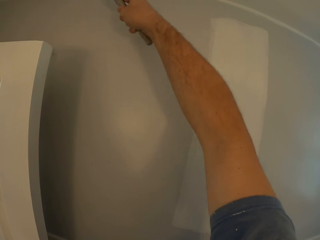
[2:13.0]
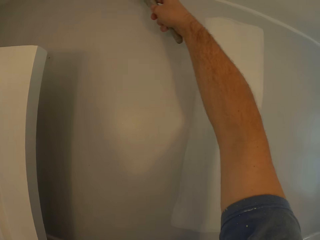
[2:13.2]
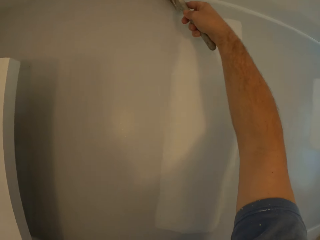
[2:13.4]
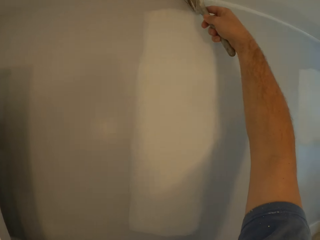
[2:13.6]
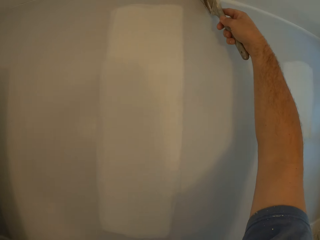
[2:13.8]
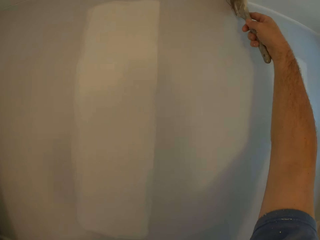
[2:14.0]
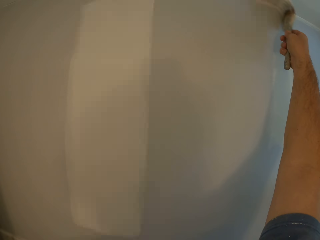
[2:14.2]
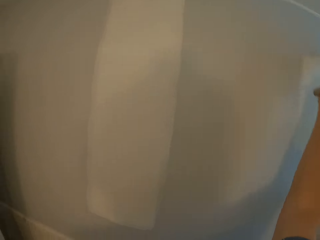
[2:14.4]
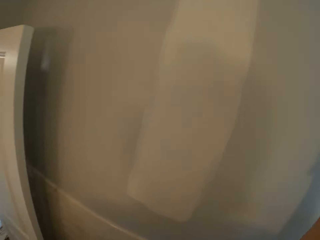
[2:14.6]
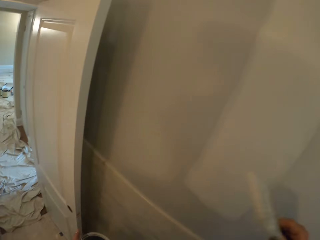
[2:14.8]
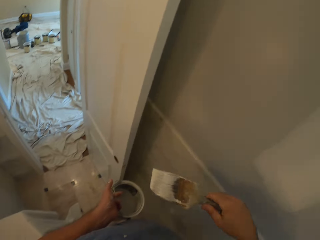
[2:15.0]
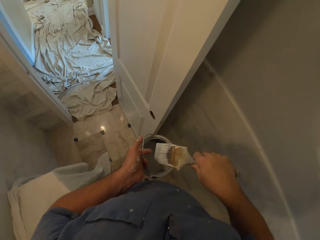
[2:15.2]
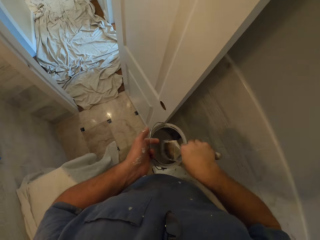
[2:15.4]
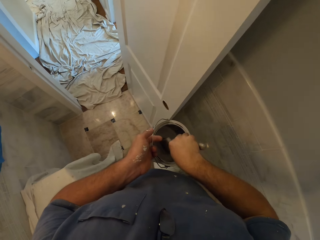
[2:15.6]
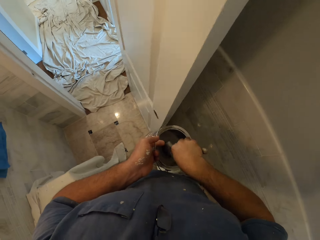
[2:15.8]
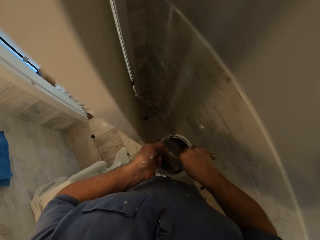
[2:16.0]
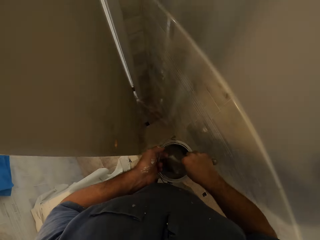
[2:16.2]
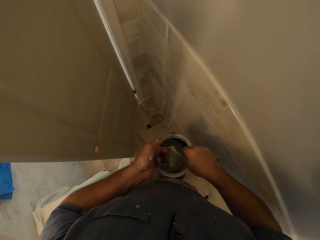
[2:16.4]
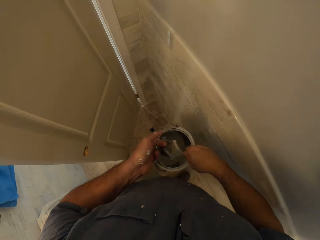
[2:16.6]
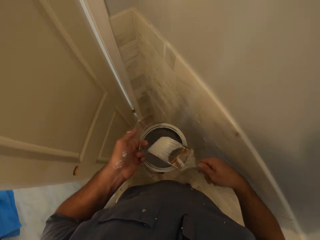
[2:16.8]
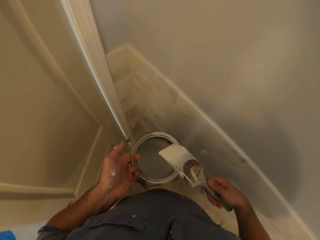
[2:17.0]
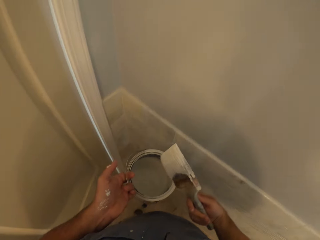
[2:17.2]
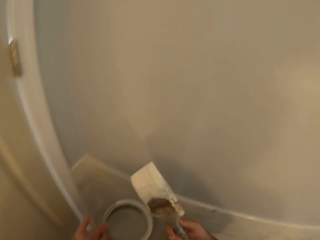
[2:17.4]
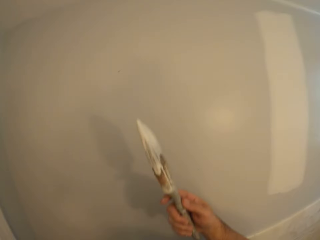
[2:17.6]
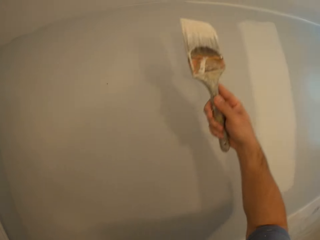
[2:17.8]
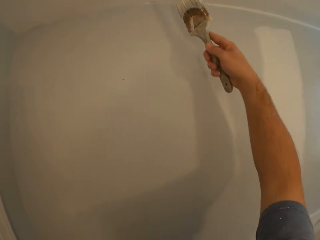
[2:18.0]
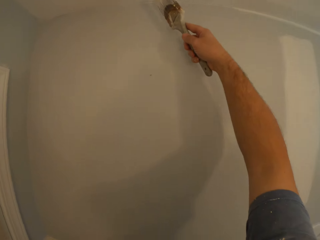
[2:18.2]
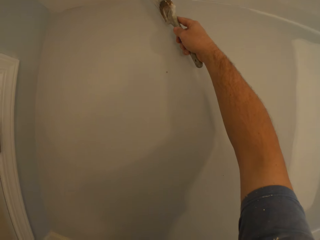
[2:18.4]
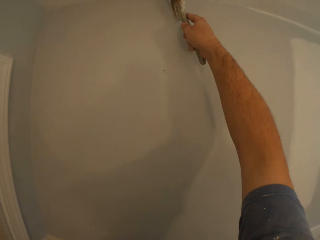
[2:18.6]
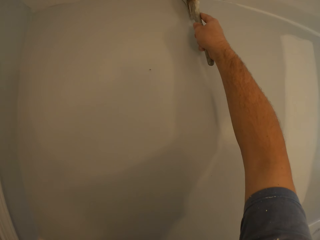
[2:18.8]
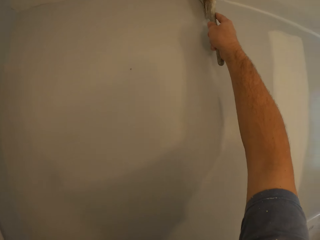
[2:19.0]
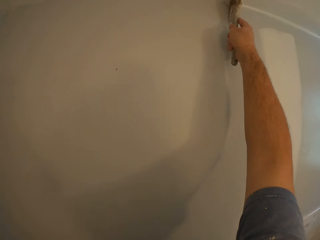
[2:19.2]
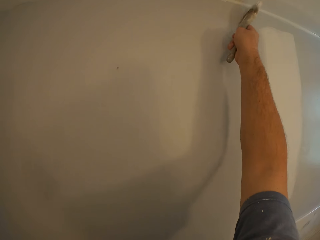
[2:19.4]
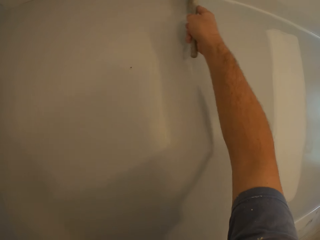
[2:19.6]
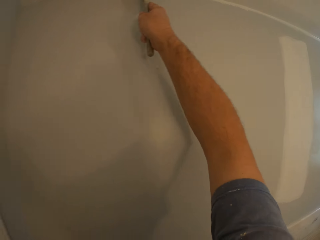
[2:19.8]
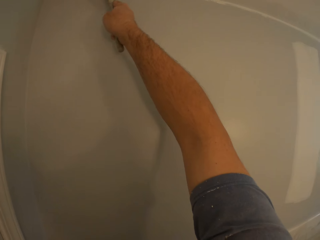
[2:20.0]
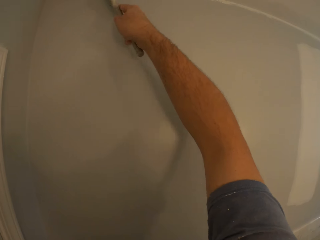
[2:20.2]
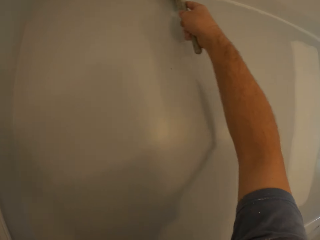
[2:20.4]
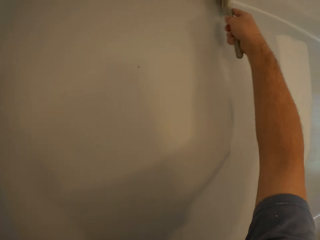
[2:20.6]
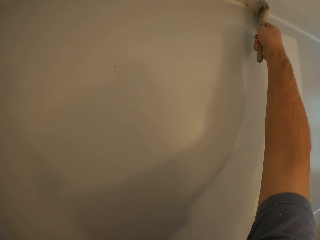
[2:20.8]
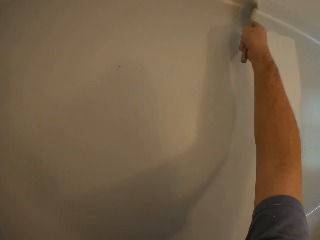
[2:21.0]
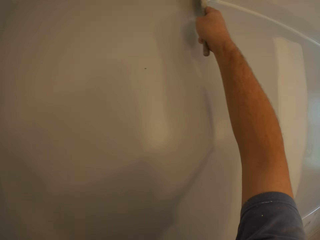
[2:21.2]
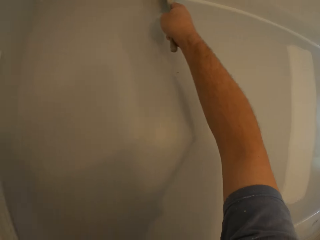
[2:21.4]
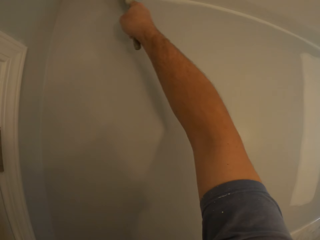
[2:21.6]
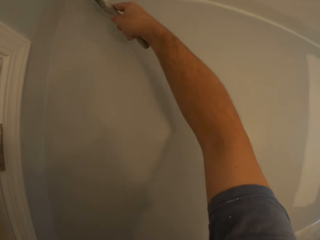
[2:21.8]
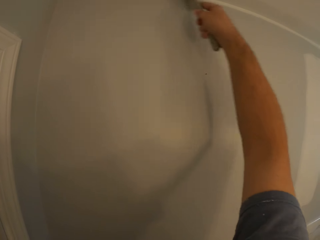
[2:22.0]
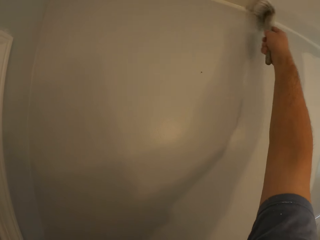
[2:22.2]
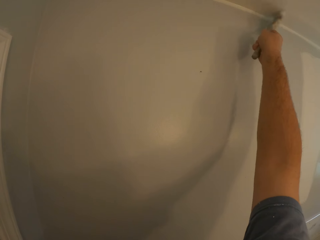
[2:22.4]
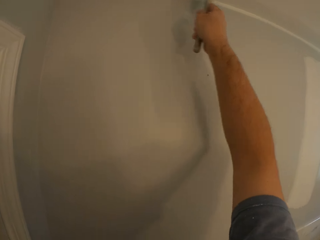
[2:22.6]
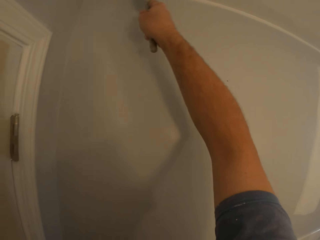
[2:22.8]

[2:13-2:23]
The camera wearer dips the paint brush into the paint tin. They paint the ceiling or wall with the paint brush.

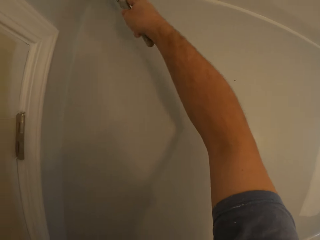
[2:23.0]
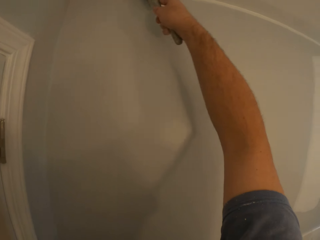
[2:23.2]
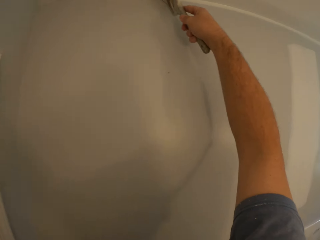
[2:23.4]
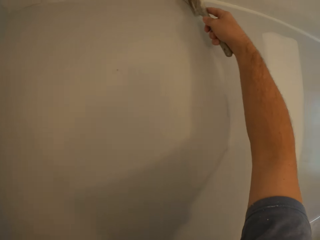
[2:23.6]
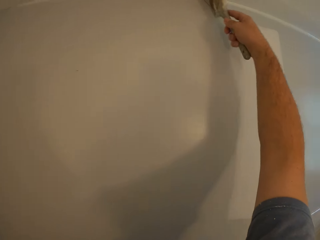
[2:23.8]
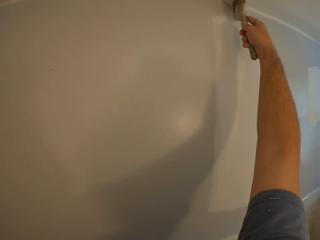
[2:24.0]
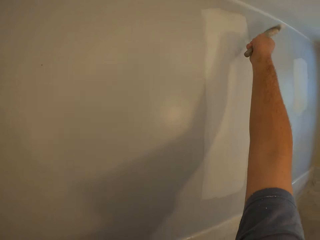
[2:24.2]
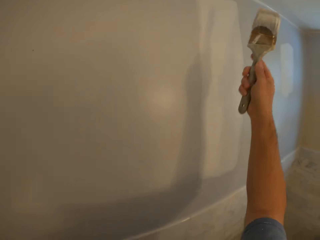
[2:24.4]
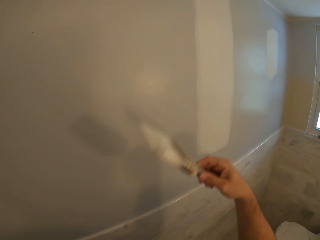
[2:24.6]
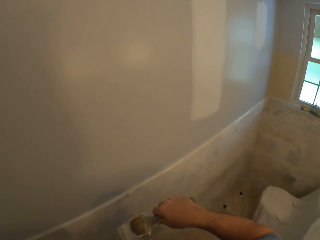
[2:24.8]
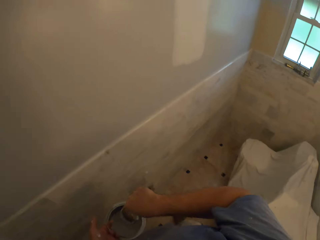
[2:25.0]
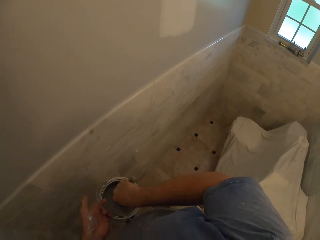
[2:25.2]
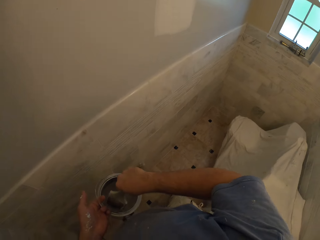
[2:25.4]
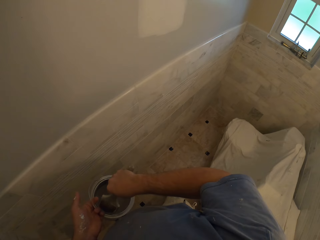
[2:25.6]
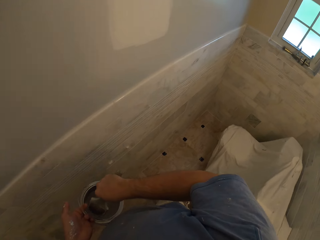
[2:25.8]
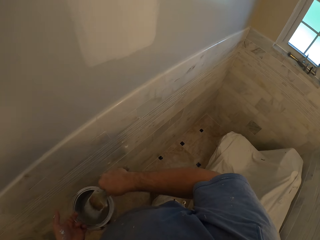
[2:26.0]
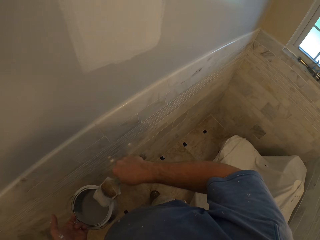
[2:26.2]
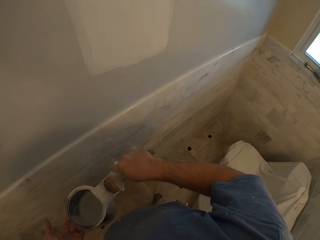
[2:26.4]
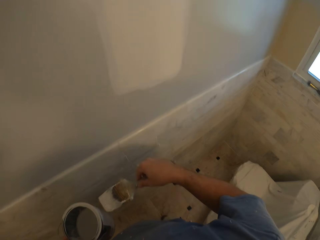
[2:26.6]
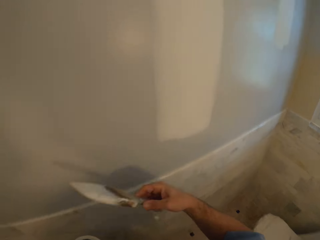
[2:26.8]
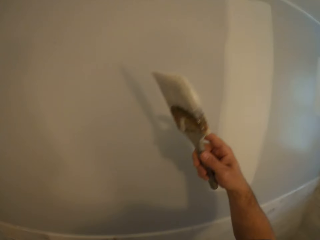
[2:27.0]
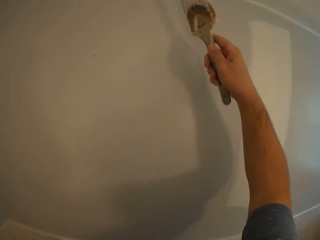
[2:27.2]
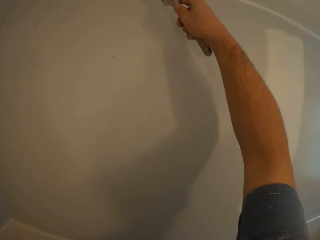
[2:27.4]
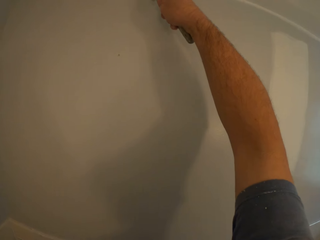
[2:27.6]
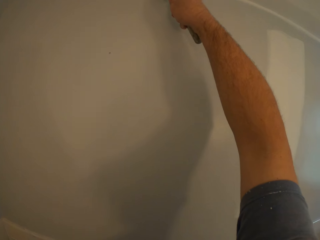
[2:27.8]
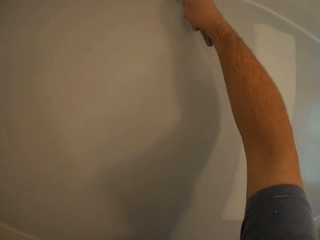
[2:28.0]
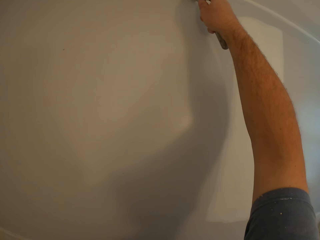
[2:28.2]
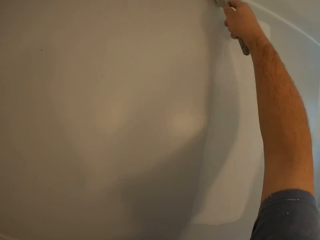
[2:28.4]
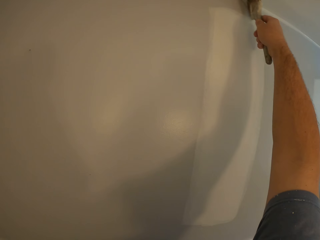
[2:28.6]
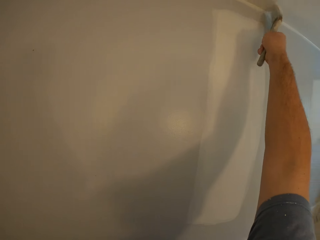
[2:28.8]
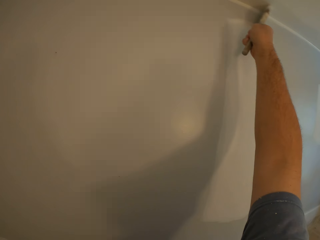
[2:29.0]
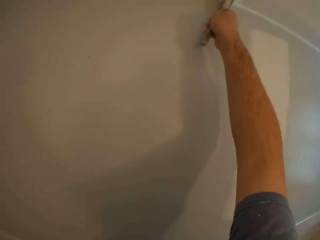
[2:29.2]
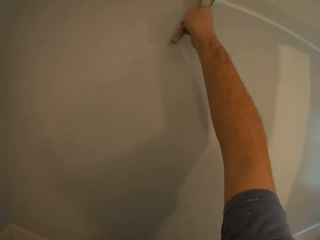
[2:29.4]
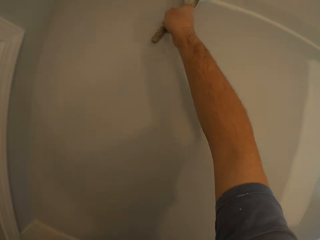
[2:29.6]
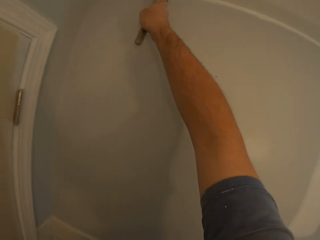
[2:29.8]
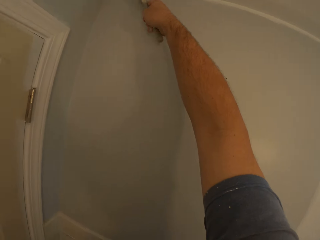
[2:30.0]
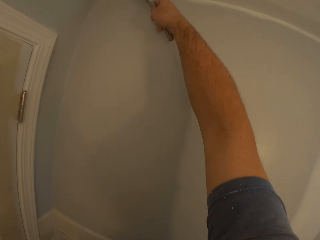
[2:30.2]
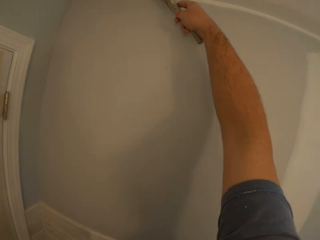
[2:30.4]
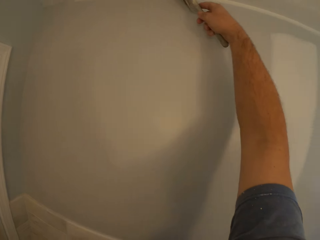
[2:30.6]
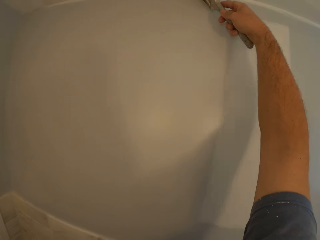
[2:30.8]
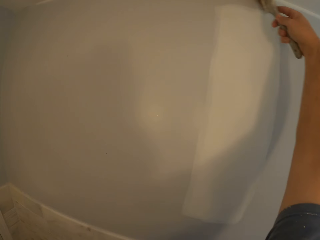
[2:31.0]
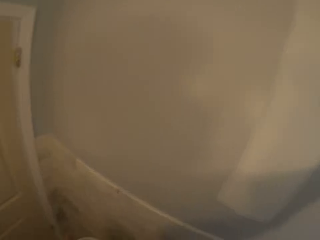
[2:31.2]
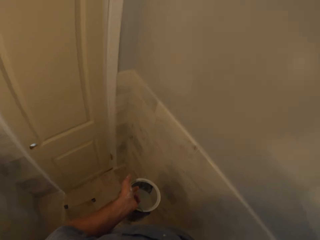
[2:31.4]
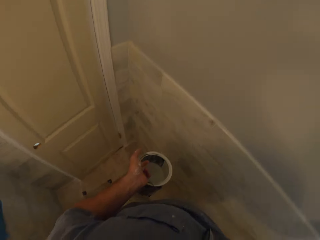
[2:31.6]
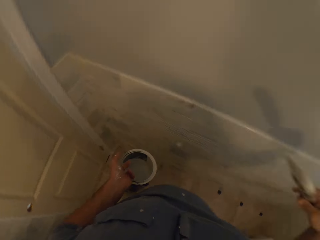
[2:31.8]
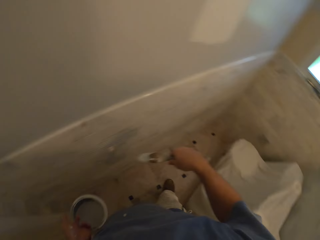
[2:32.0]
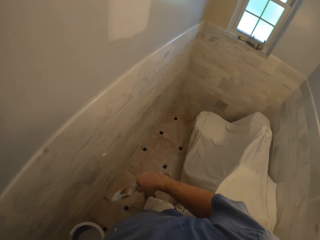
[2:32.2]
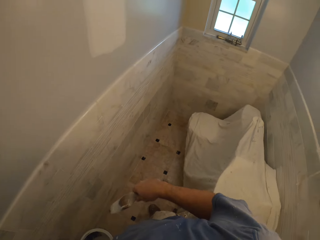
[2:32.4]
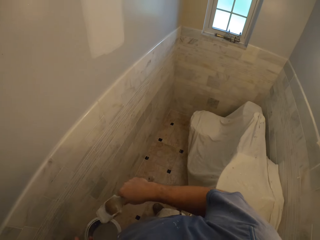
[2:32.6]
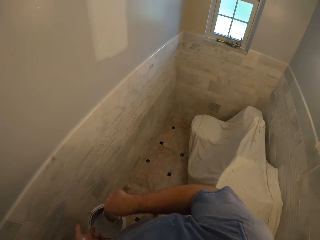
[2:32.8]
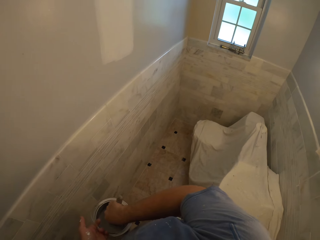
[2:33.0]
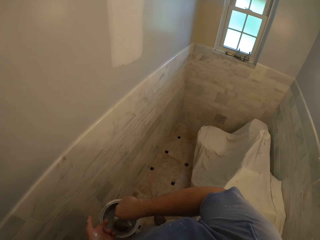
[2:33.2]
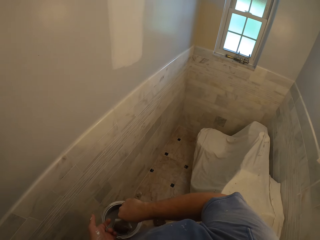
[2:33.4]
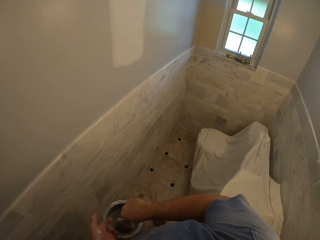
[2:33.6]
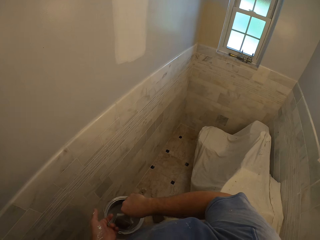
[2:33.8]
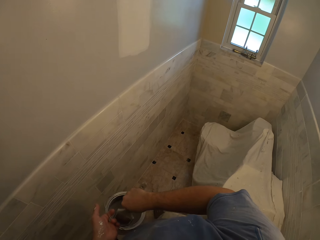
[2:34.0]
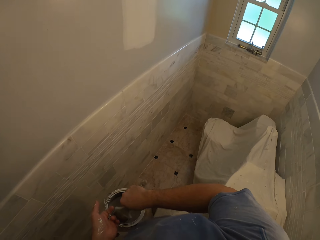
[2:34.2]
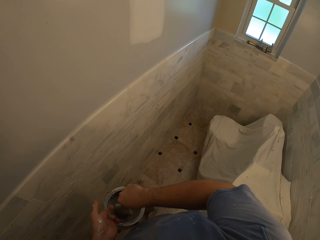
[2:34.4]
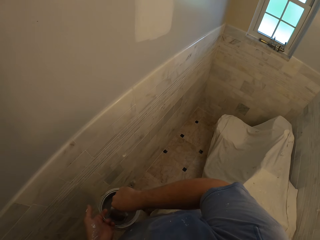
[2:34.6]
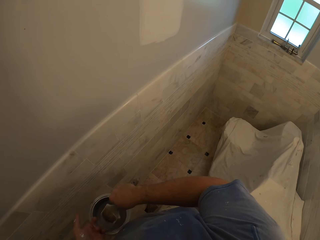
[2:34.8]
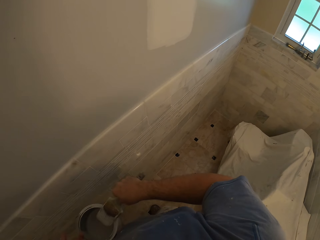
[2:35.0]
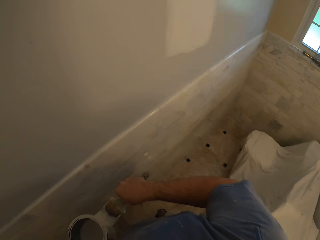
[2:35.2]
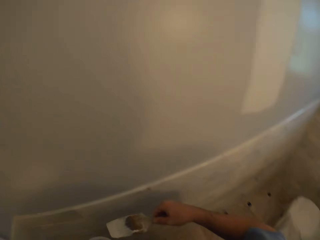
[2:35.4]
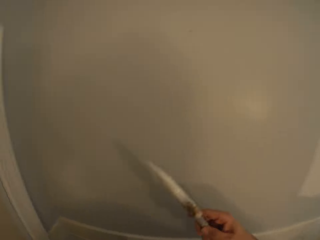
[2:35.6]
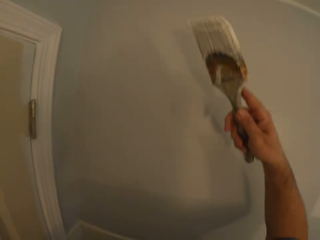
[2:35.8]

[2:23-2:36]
The camera wearer dips the paint brush into the paint tin. They paint the ceiling or wall with the paint brush. They dip the paint brush into the paint tin.
